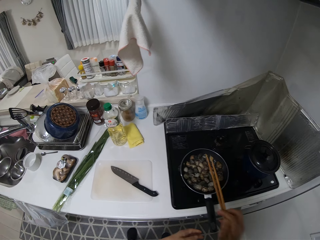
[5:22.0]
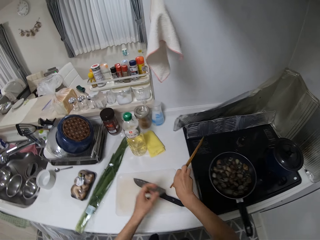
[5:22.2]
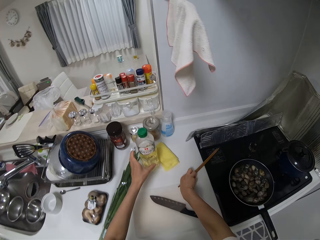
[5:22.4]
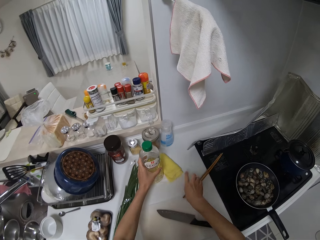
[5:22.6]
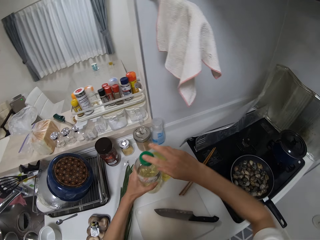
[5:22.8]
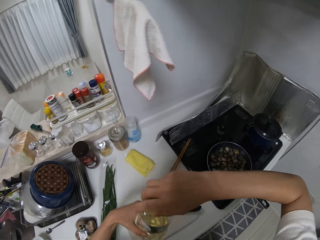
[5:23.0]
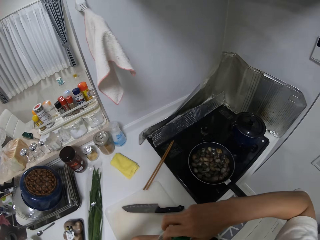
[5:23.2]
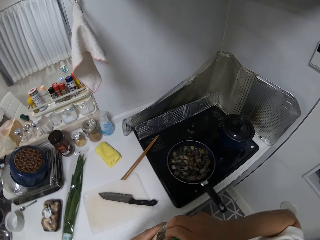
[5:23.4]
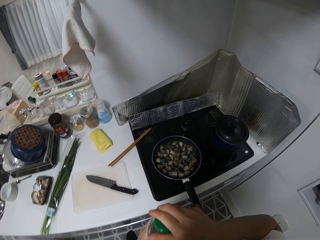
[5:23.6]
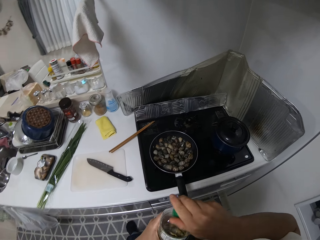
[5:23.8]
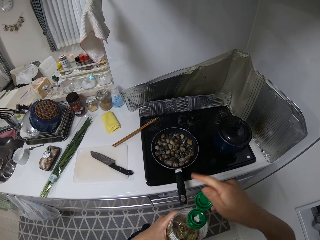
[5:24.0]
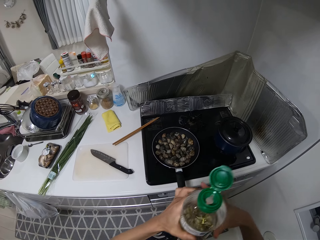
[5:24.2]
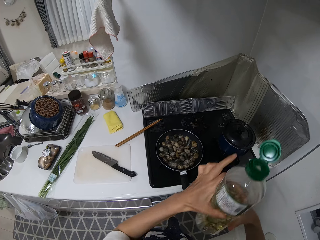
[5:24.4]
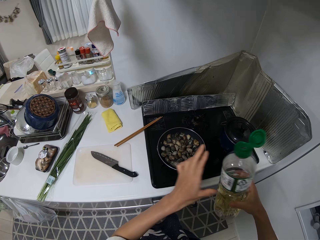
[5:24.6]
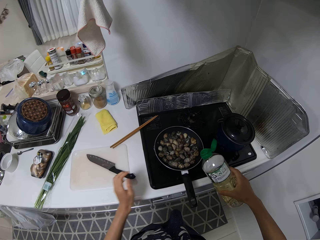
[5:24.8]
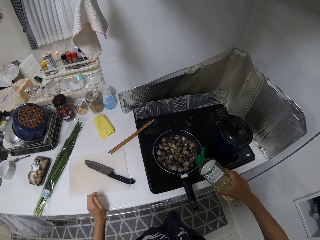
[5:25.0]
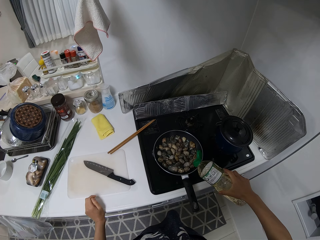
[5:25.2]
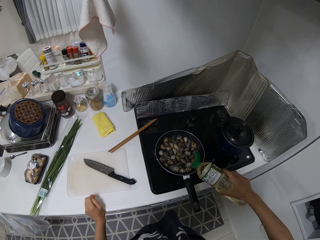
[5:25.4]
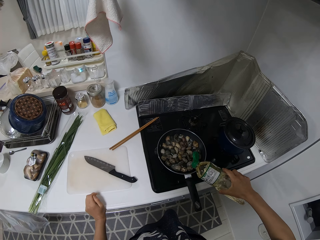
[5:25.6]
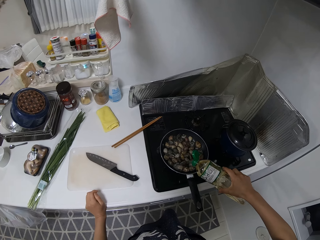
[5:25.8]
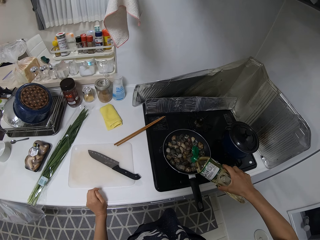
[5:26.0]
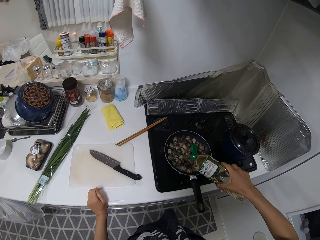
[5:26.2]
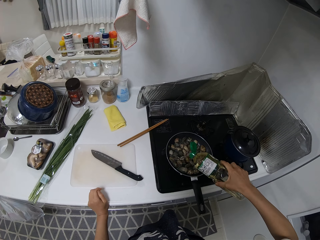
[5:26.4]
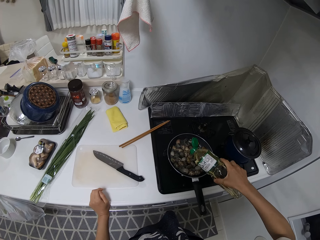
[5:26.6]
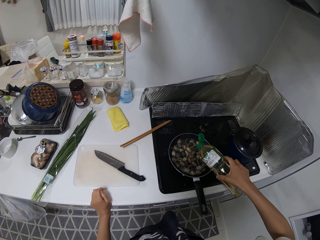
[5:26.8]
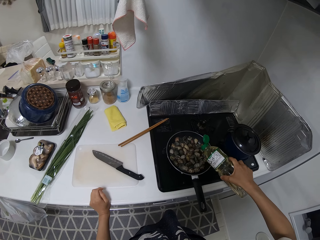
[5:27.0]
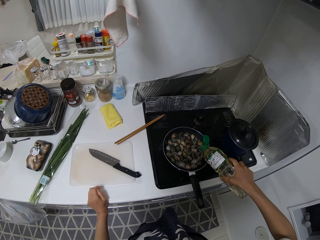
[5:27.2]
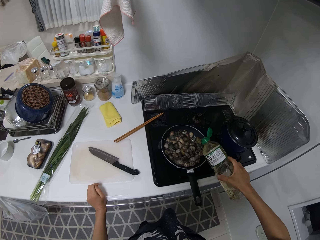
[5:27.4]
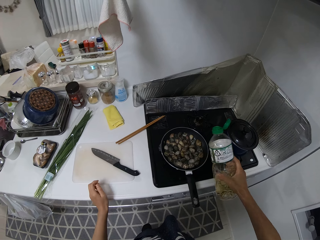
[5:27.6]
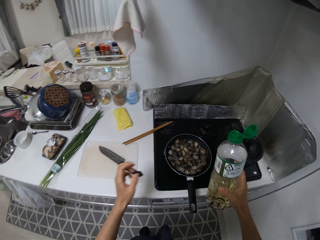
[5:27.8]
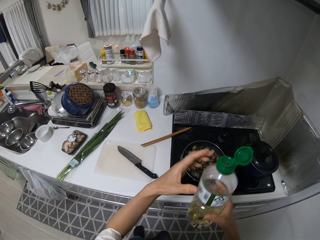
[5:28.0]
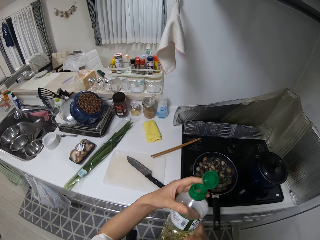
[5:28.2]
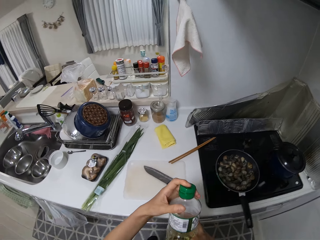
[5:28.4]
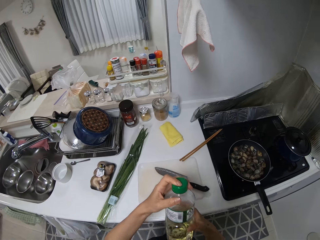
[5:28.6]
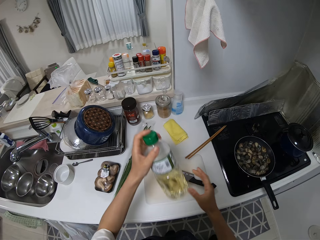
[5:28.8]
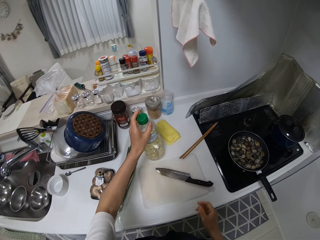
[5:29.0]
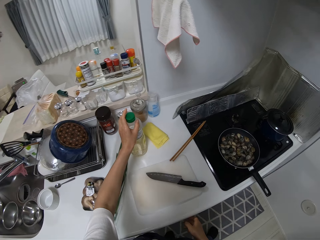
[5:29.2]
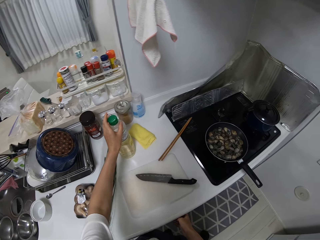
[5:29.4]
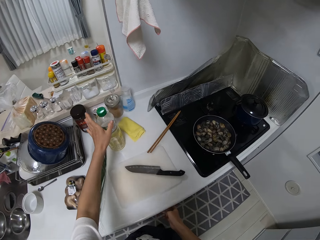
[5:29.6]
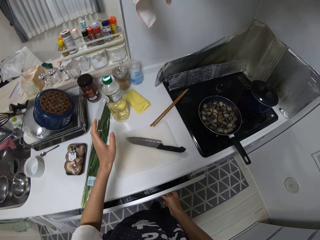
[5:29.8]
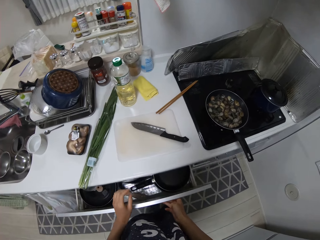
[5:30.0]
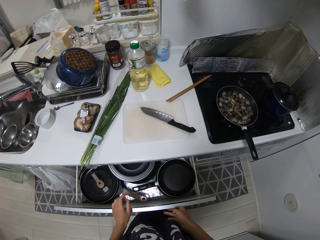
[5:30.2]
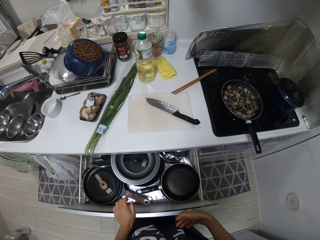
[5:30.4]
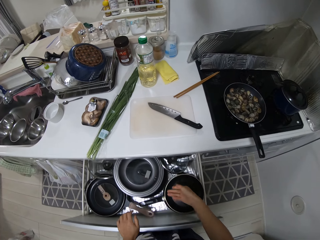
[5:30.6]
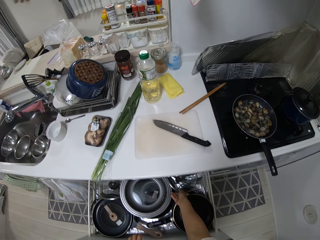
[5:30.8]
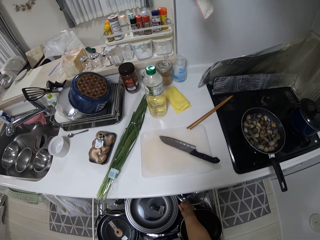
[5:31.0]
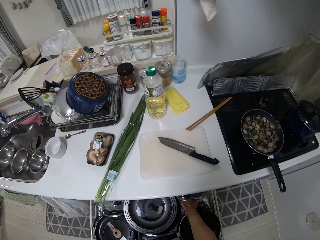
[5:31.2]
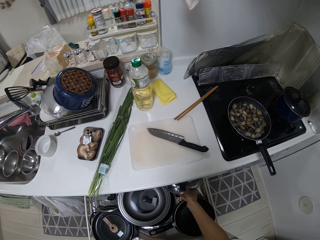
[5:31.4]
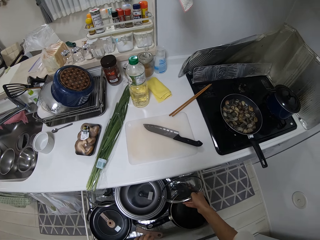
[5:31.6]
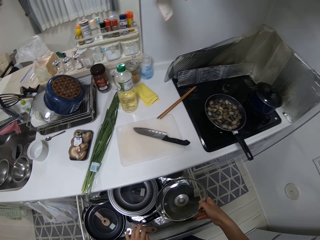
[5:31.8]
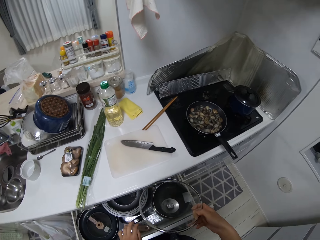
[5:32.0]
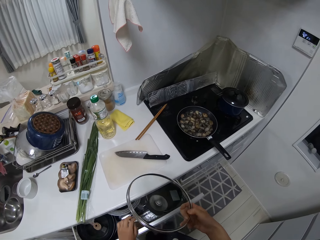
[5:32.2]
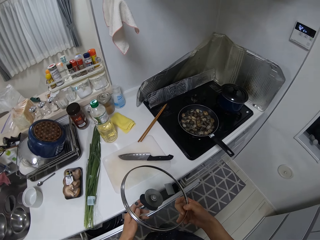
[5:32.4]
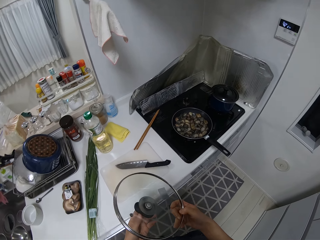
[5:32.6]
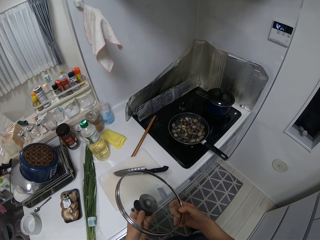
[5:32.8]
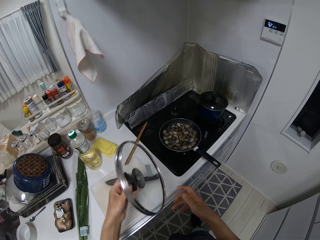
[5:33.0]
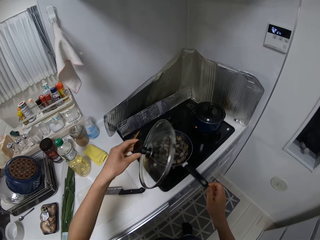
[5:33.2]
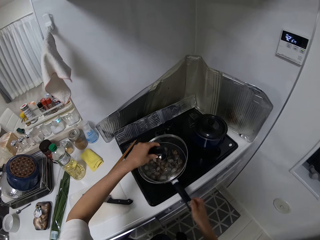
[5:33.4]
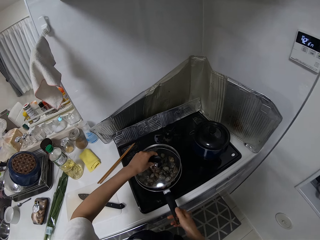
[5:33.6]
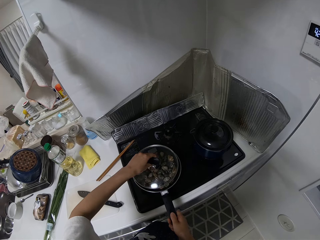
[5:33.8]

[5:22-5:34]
The camera wearer holds the pan. They drop the chopsticks on the table. They open a bottle of oil. They pour the oil into the frying pan. They close the bottle and drop the bottle on the table. They pull out the drawer in the kitchen cabinet. They pick up the pan cover from the drawer and close the drawer.

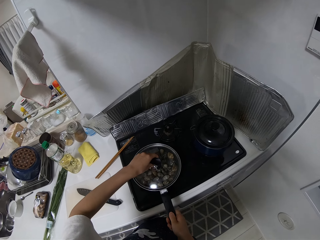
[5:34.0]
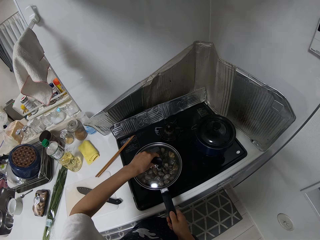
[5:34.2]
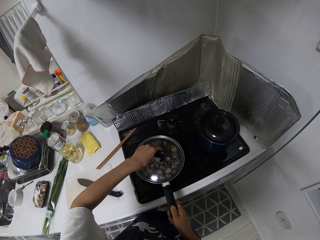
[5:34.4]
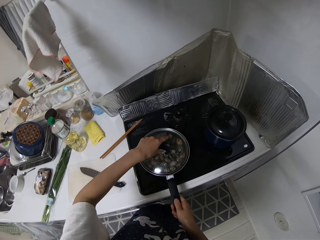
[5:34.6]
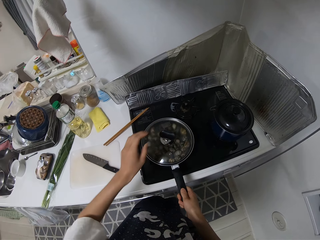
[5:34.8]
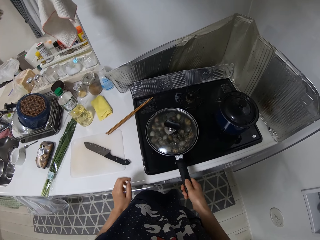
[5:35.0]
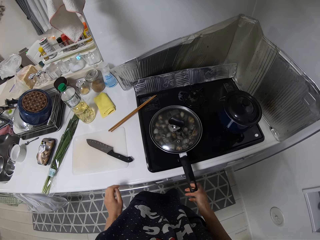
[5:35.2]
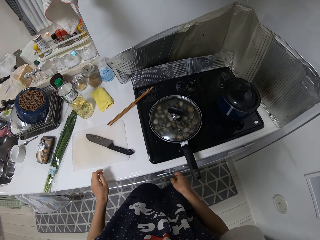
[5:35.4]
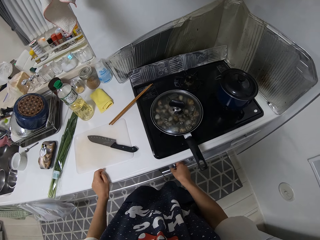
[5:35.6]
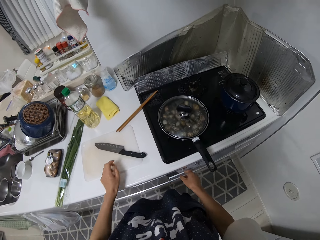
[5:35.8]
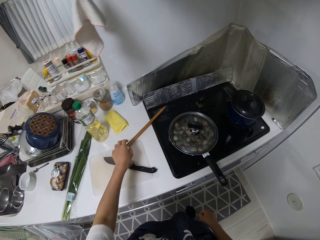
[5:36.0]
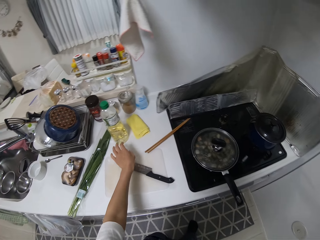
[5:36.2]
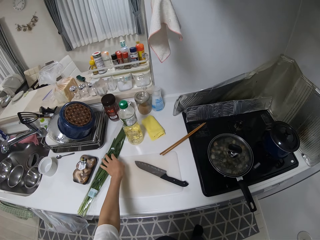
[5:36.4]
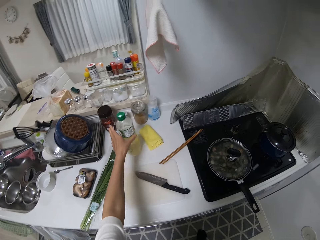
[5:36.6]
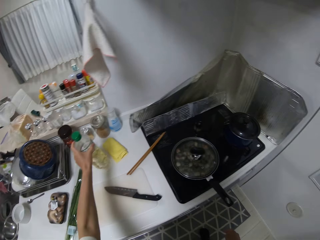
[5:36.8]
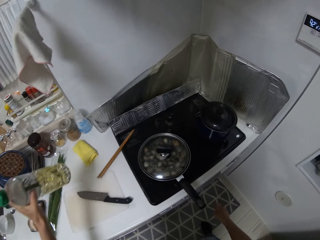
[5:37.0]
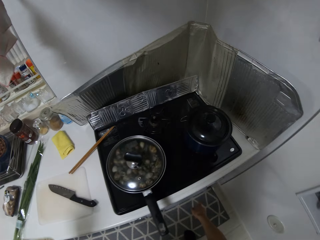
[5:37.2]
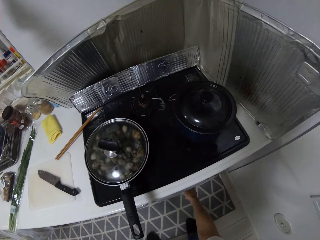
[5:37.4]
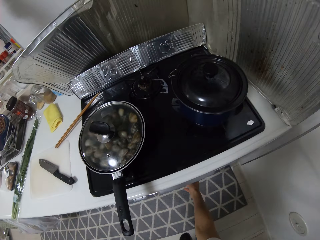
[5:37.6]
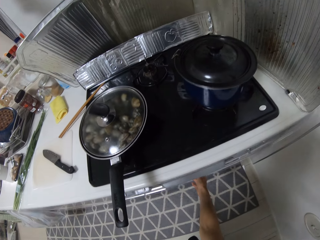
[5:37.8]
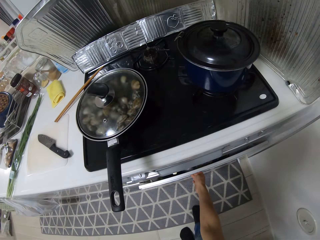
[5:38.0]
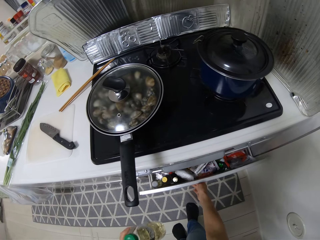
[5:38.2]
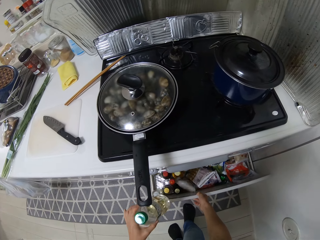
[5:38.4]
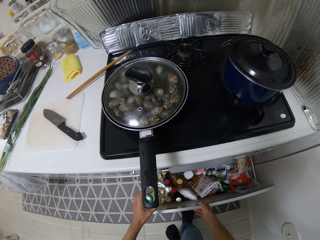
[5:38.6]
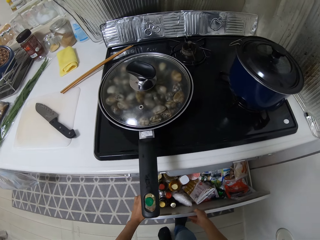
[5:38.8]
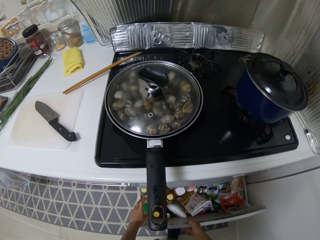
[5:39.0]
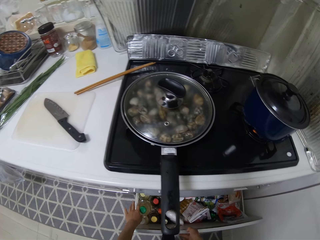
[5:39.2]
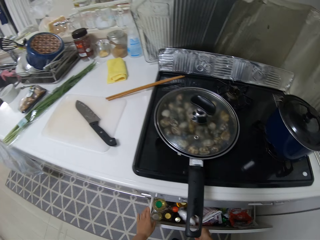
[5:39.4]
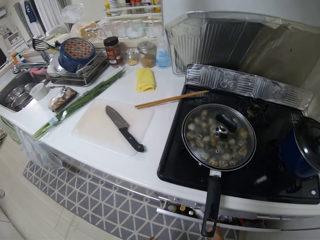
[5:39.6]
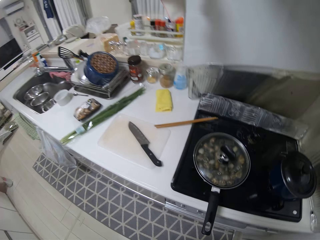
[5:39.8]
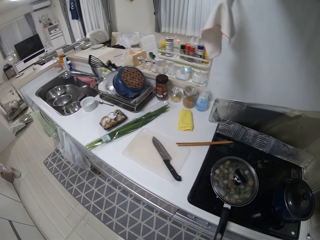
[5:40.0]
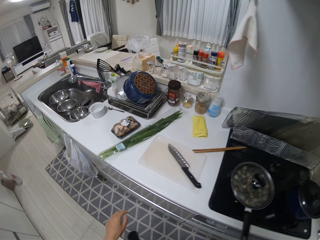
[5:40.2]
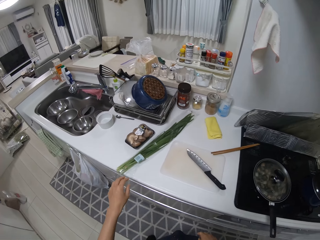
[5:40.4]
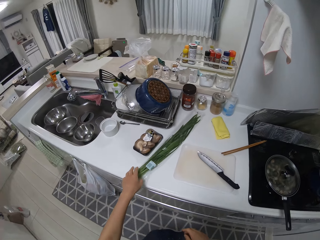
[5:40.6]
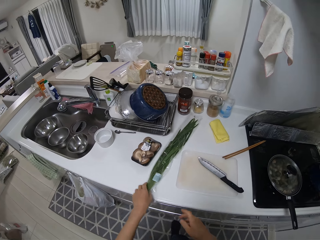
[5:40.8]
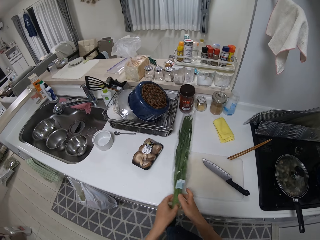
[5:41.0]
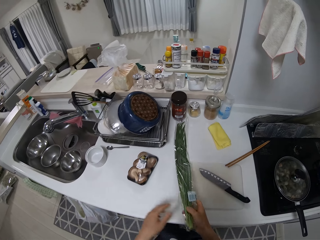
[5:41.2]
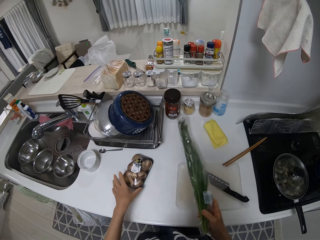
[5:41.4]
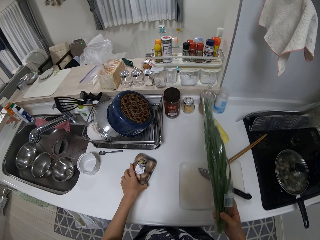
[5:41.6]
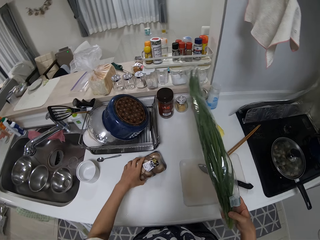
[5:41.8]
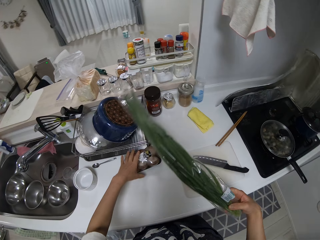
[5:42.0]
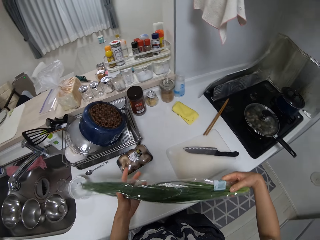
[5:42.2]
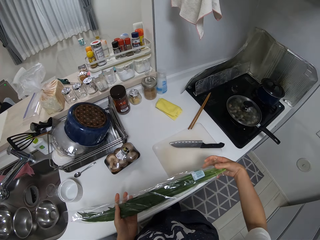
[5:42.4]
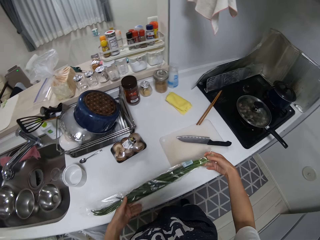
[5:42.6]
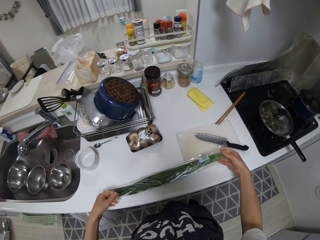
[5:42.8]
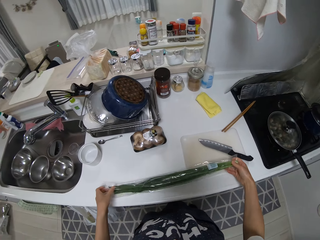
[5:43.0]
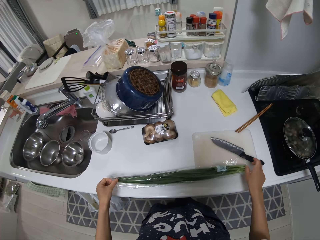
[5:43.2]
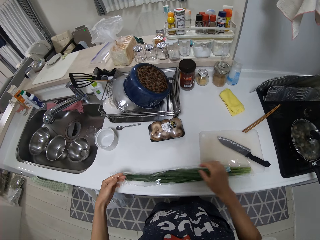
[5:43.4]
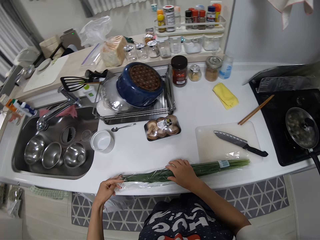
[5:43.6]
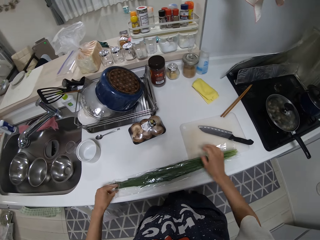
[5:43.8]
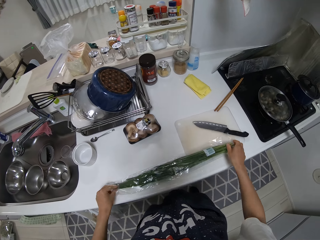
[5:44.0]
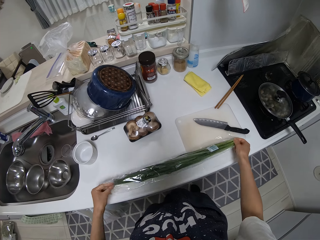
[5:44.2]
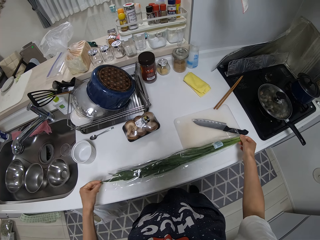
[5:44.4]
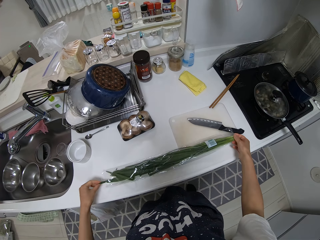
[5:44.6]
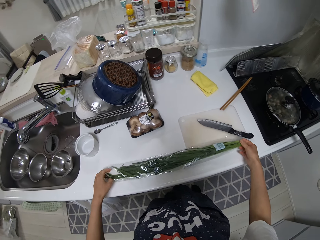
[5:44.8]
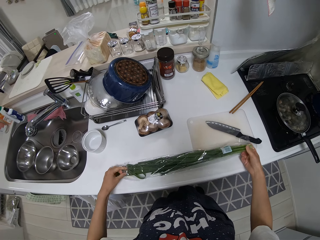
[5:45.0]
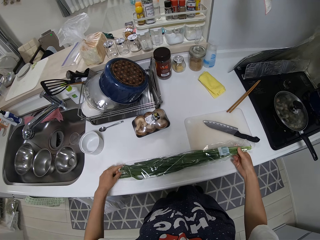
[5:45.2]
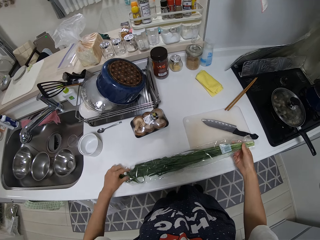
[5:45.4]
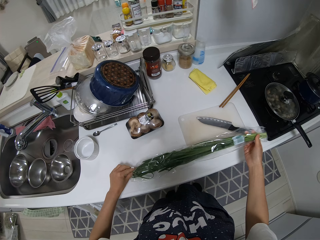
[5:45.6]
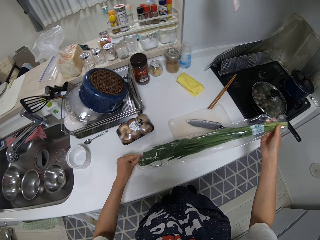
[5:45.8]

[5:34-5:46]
The camera wearer covers the frying pan with the cover. They operate the cooking gas. They pick up a bottle of oil from the table. They open the kitchen cabinet. They put the bottle inside the drawer. They close the drawer. They open a nylon on the table.
